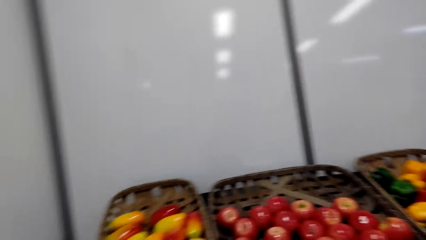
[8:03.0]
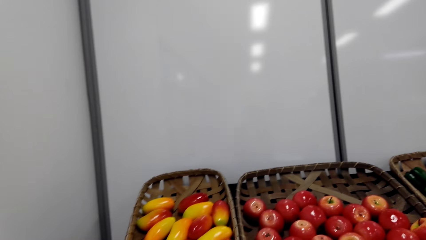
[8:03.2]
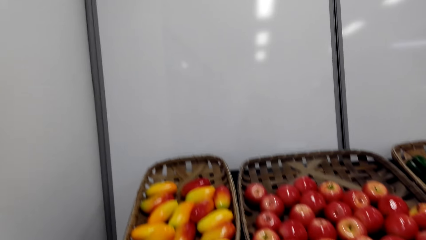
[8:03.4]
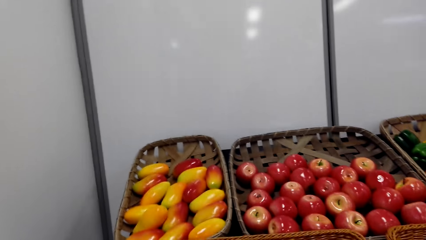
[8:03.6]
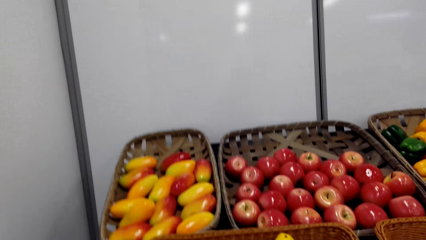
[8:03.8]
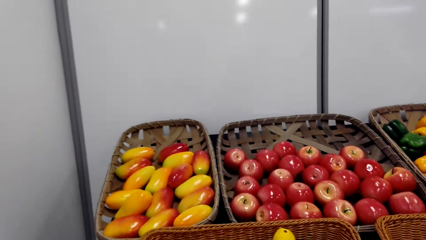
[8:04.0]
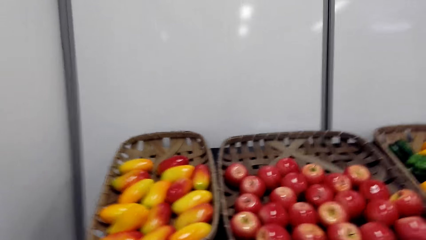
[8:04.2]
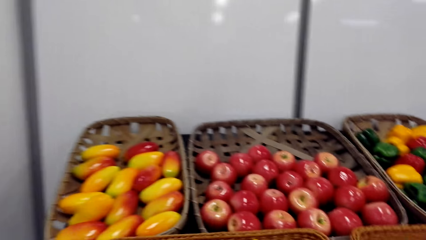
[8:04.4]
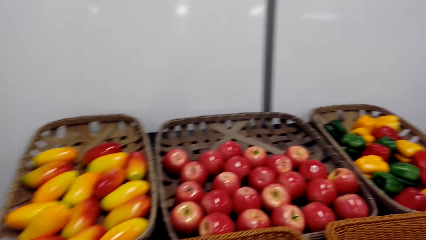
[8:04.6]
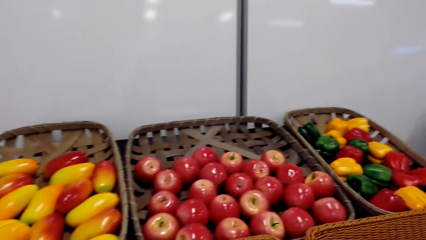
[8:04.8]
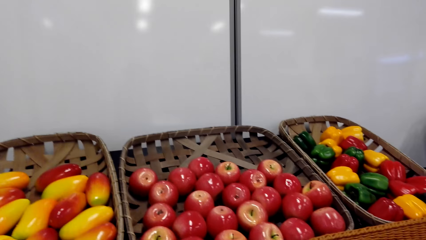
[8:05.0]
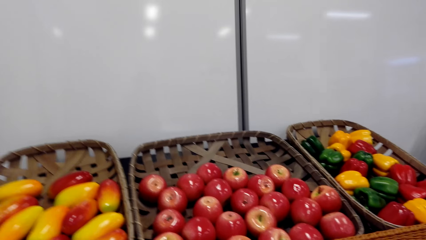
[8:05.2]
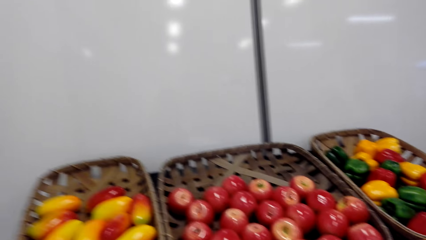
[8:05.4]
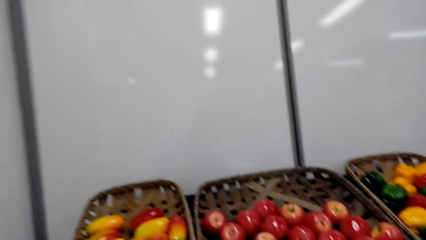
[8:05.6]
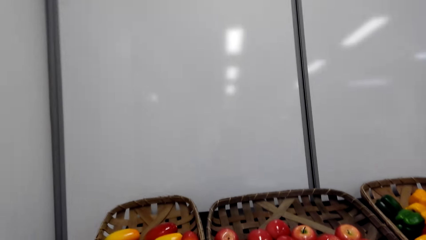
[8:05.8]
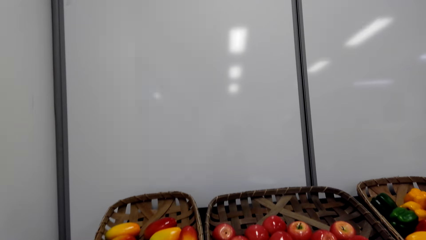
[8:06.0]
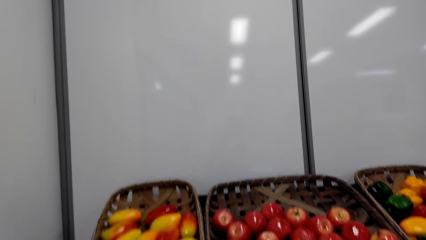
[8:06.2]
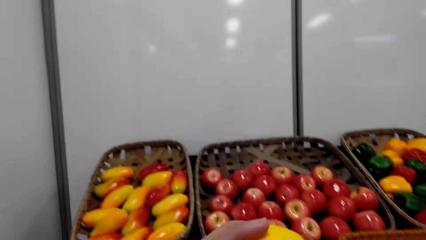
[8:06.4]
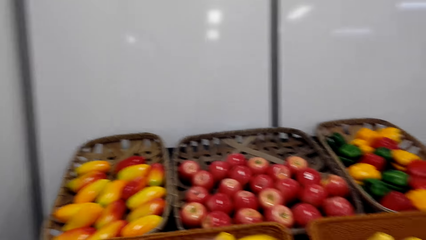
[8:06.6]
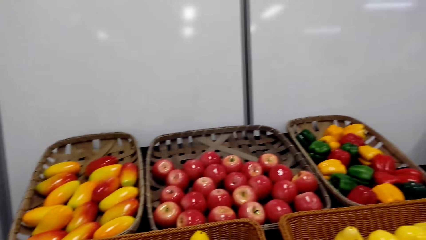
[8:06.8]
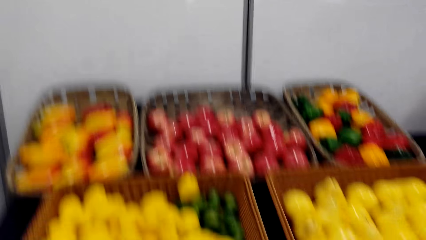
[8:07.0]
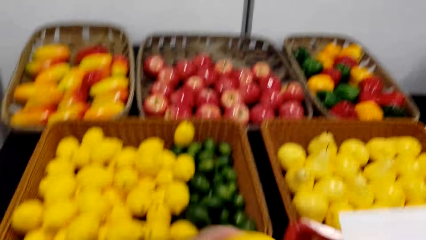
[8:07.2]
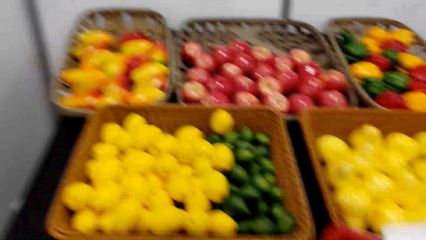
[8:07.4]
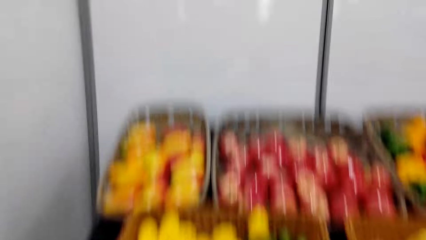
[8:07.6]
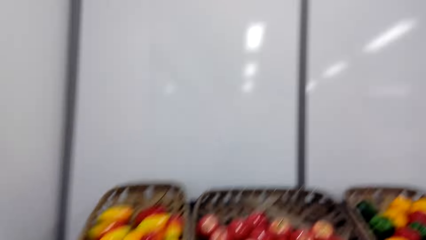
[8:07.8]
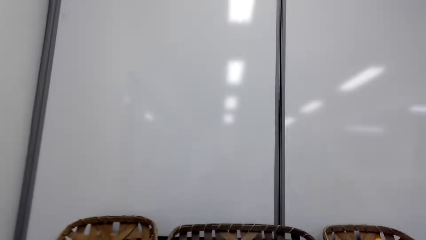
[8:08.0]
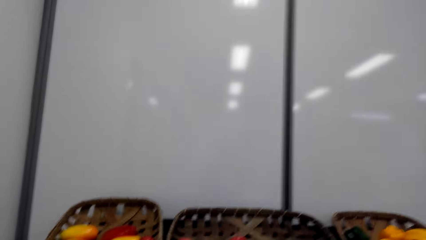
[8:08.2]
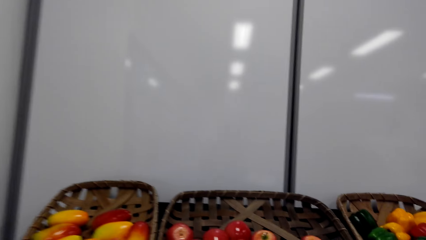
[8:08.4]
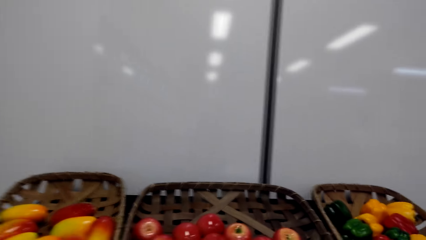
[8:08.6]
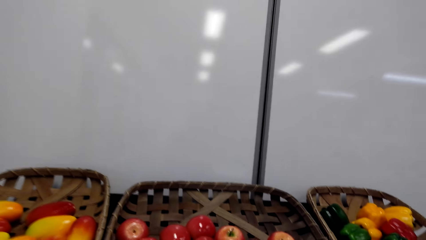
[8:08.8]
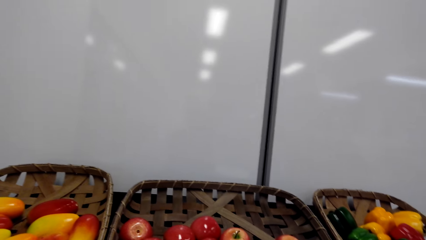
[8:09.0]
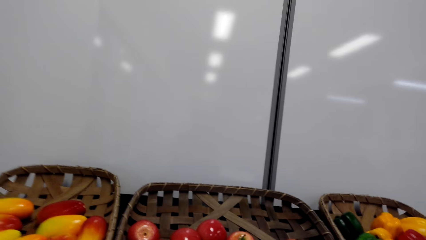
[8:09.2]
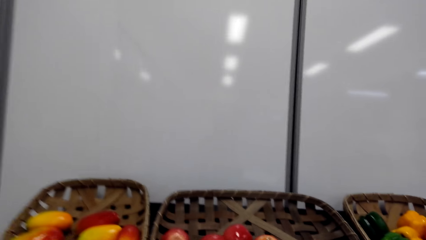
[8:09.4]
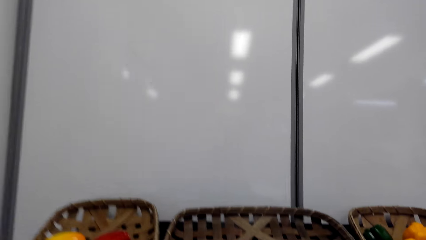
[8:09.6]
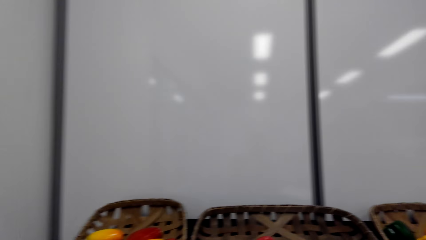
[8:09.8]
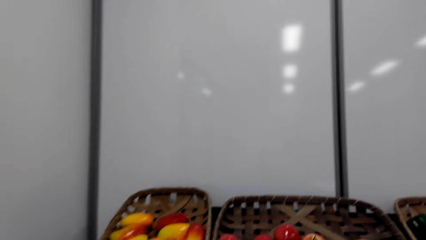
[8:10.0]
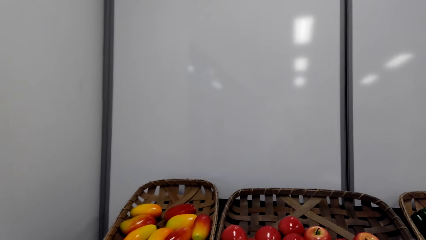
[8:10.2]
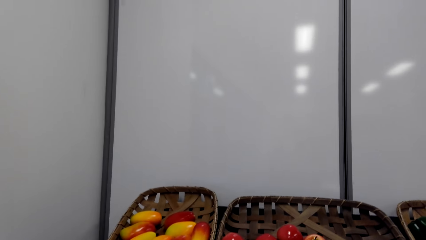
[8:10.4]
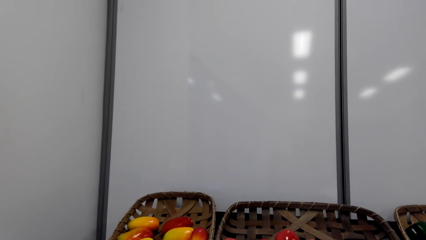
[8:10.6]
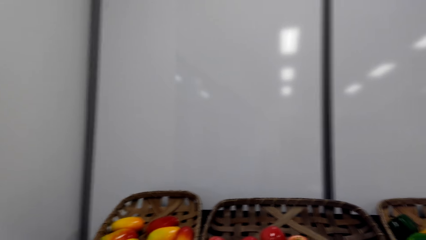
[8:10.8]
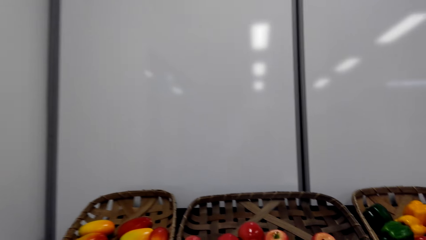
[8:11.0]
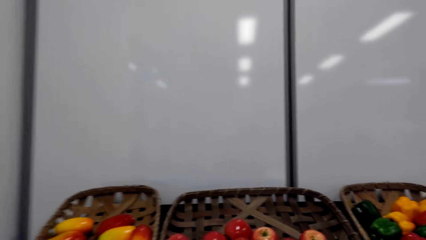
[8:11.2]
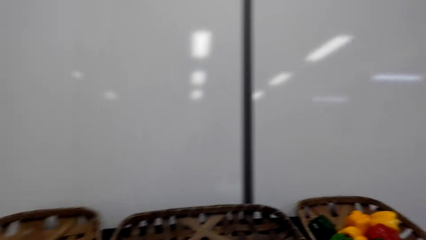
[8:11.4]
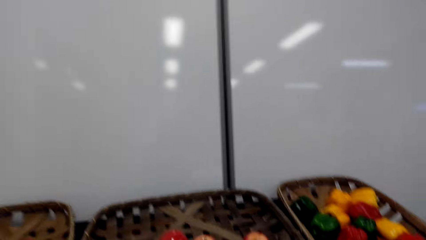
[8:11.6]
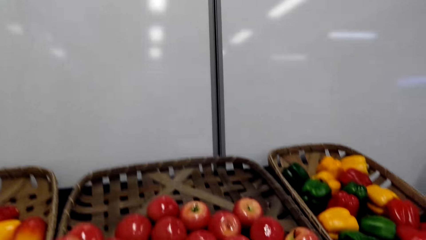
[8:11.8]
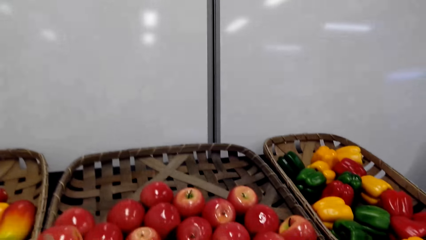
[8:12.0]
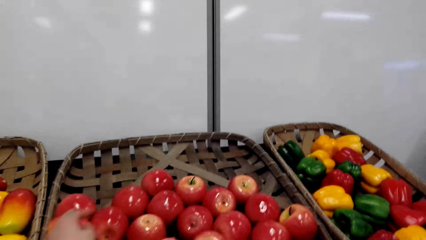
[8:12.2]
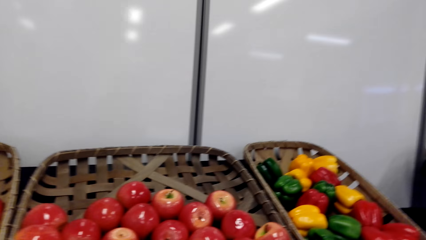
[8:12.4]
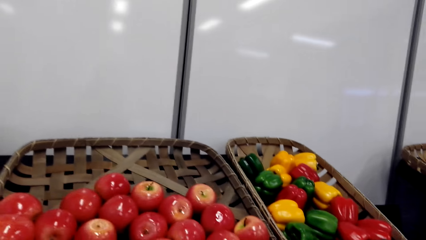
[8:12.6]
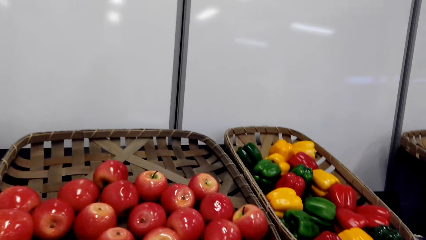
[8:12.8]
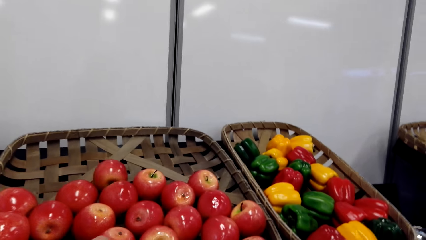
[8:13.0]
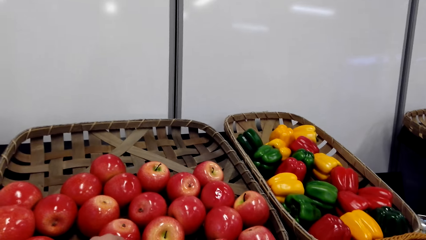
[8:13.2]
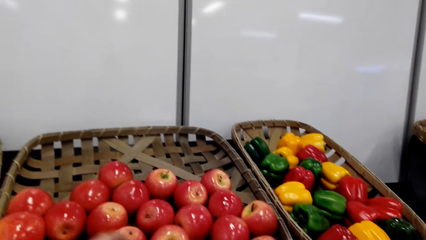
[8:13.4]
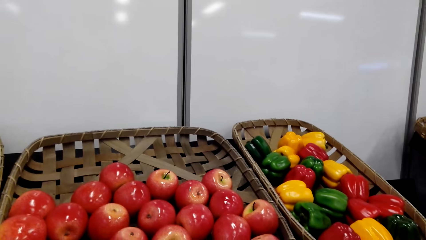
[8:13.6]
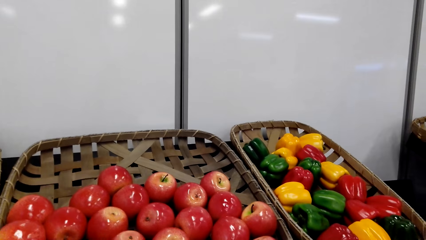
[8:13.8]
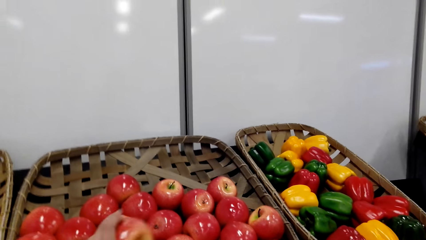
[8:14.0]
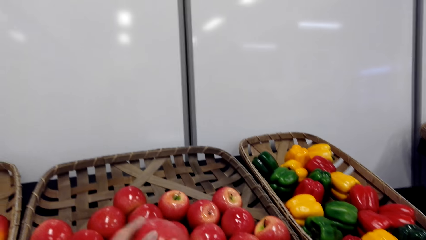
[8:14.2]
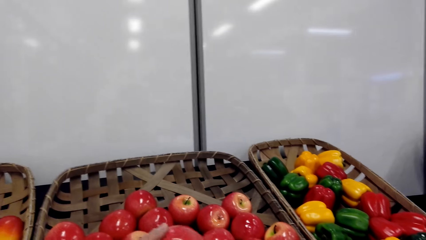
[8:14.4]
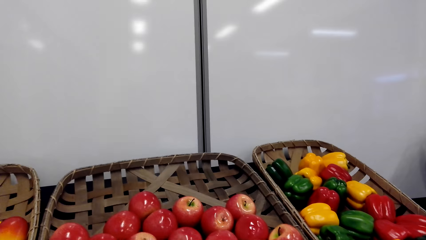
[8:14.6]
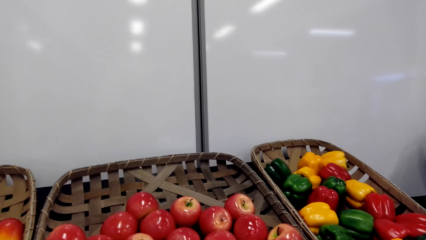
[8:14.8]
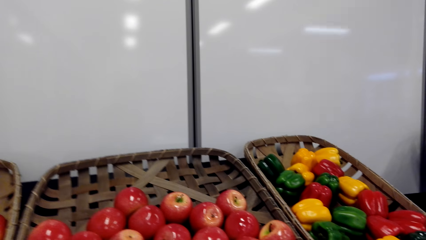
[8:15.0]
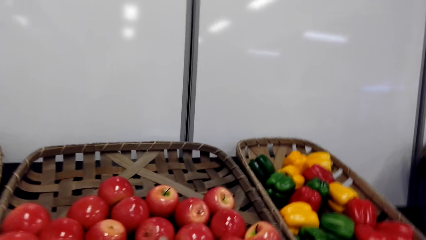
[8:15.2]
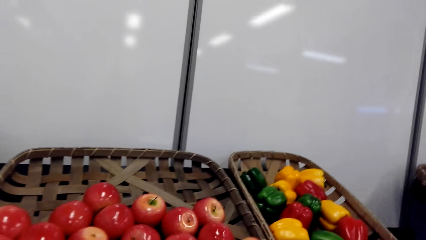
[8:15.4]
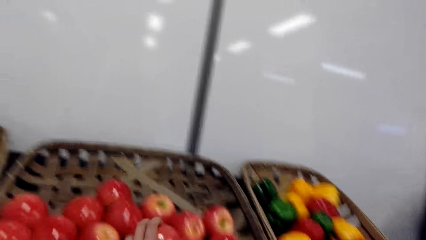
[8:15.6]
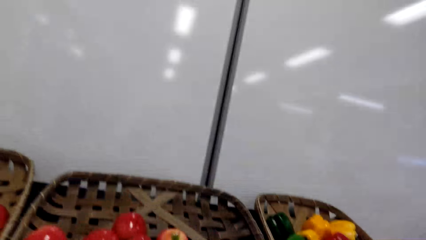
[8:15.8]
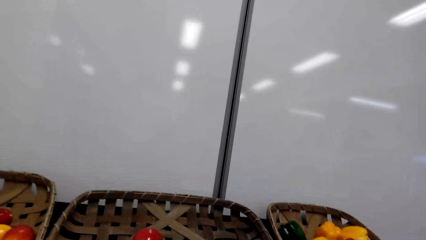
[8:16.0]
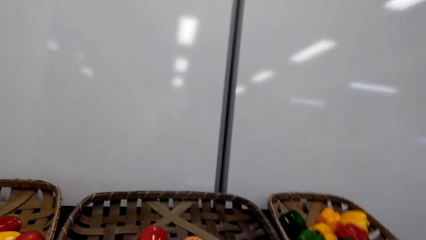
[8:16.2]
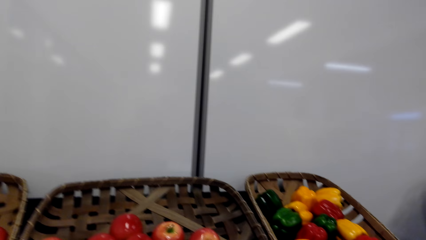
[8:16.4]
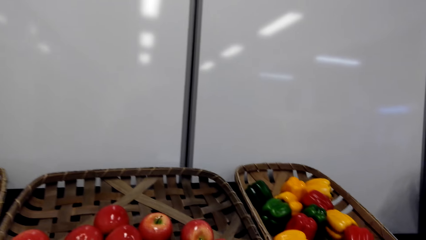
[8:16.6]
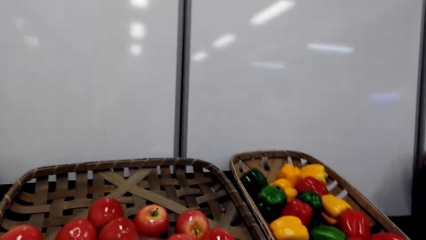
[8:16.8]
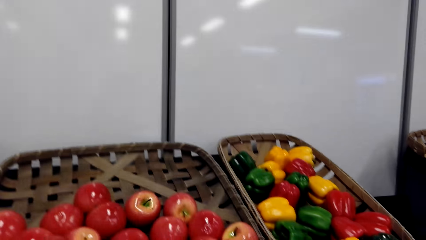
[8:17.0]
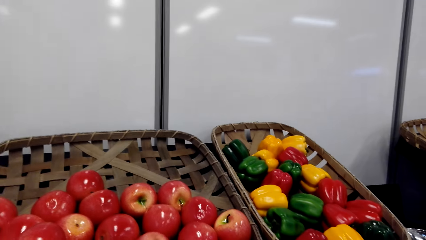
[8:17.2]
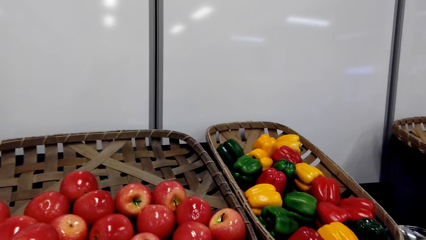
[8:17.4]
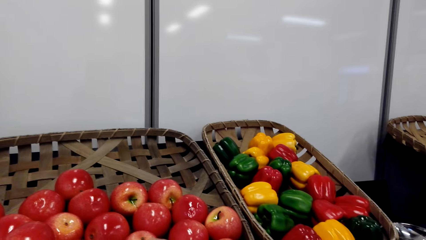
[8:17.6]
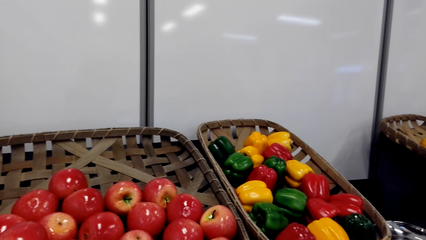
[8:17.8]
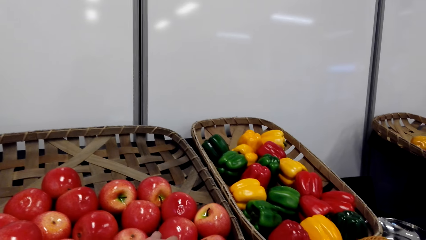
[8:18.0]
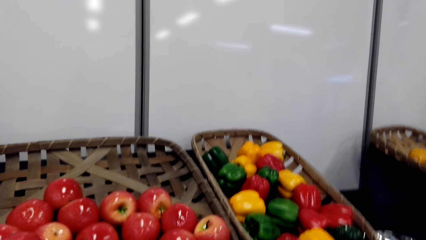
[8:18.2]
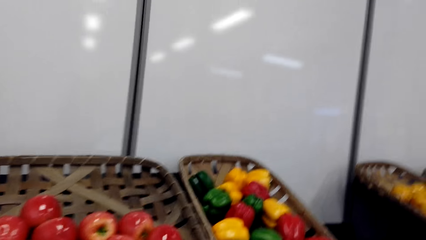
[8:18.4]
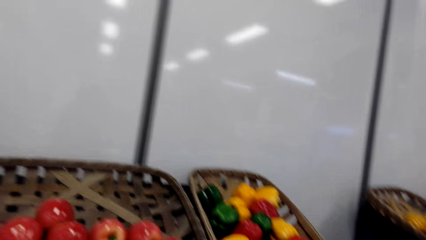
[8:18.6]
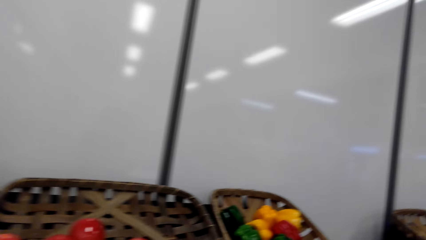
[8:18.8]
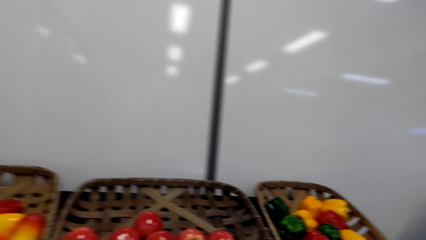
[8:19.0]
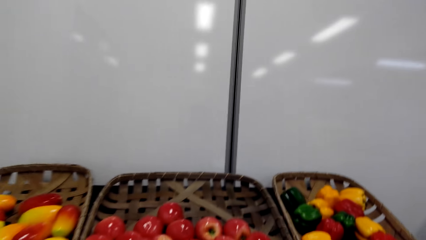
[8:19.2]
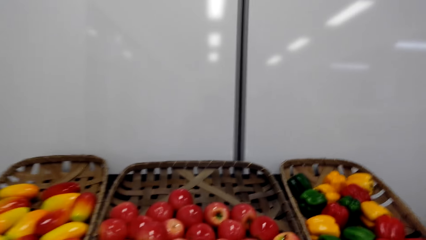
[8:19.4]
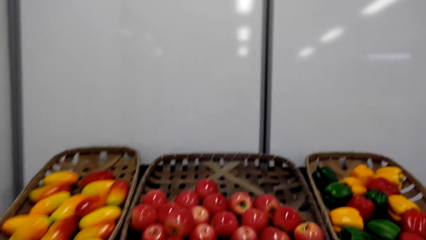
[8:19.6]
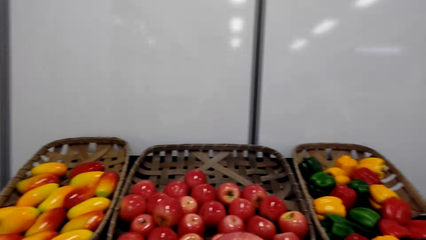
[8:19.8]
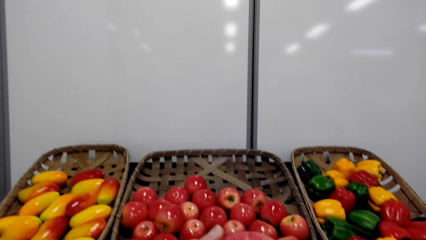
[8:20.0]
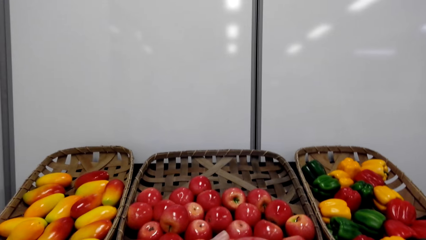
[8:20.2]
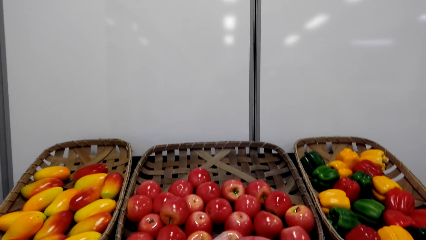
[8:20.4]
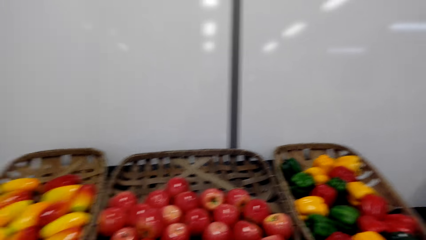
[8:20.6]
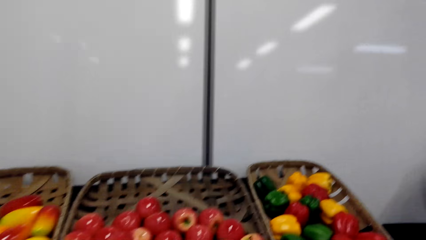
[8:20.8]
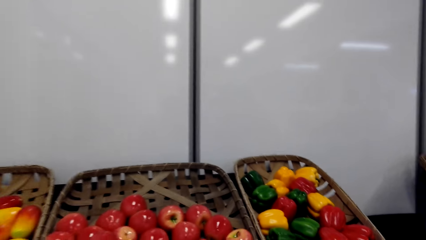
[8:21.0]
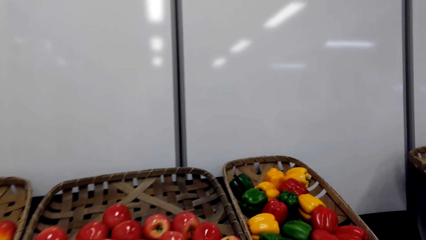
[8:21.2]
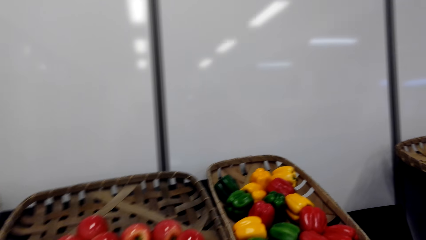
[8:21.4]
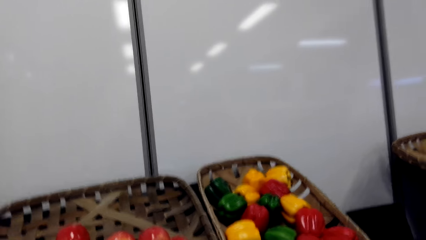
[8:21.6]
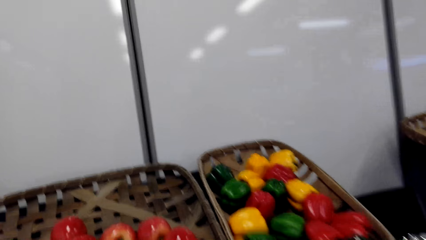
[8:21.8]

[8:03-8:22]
The camera wearer holds a lemon. They put the lemon in the shopping basket. They stare at the apples in the basket. They move the apples. They pick an apple. They stare at the apple. They put the apple in the basket. They stare at the apples in the basket.
